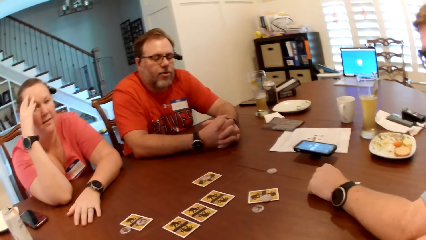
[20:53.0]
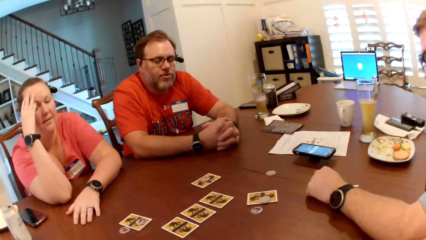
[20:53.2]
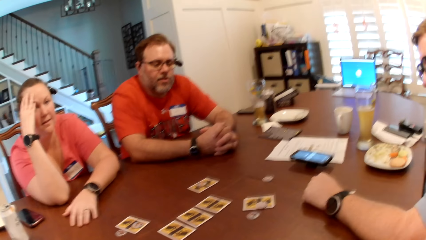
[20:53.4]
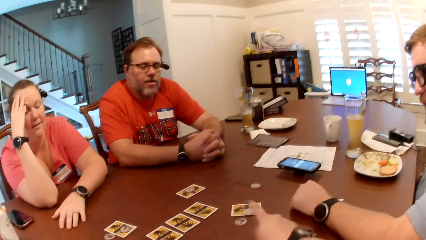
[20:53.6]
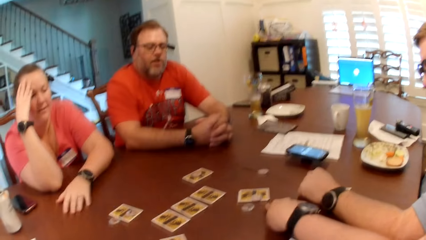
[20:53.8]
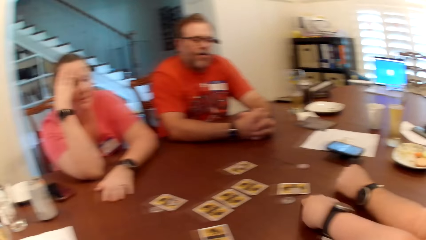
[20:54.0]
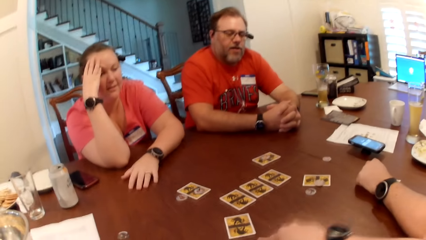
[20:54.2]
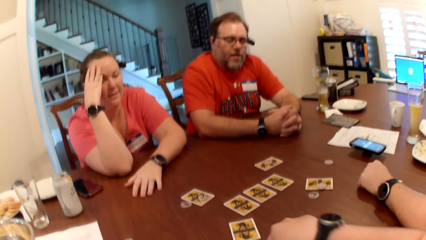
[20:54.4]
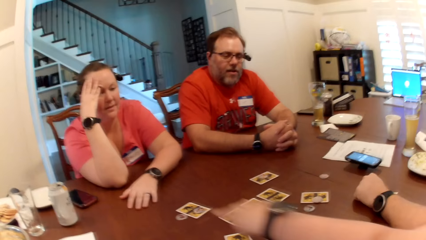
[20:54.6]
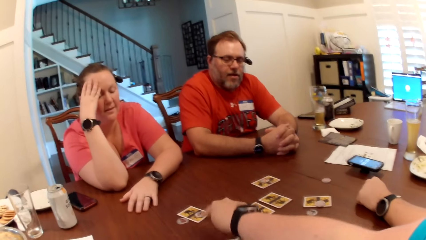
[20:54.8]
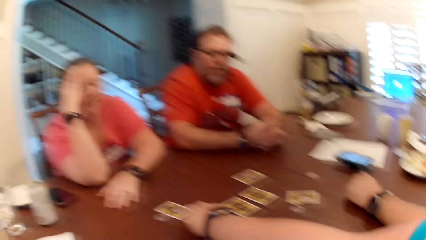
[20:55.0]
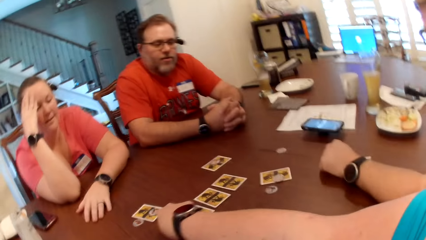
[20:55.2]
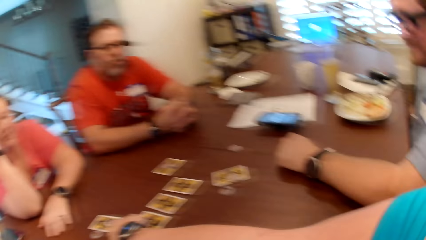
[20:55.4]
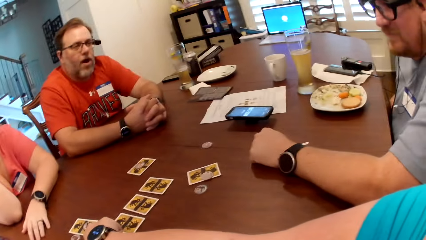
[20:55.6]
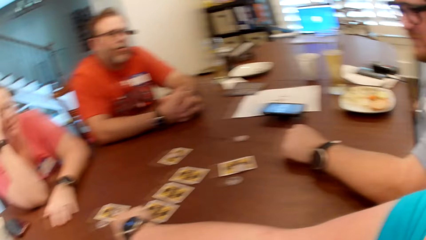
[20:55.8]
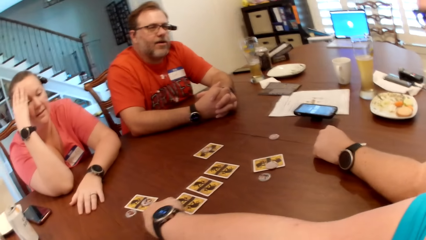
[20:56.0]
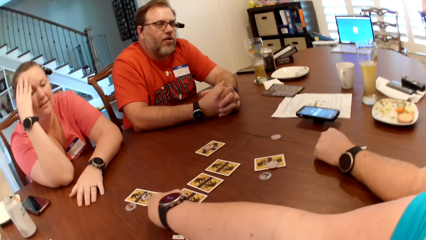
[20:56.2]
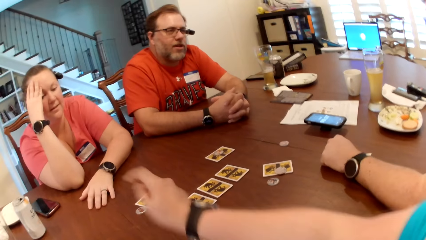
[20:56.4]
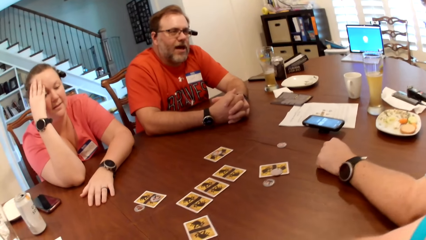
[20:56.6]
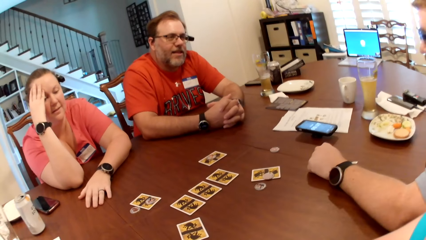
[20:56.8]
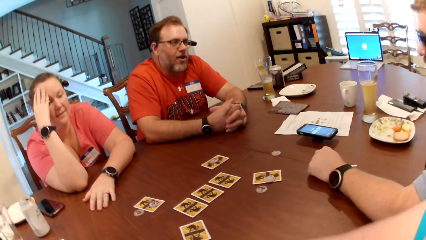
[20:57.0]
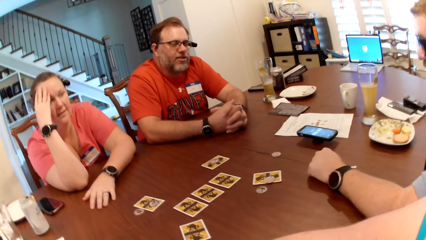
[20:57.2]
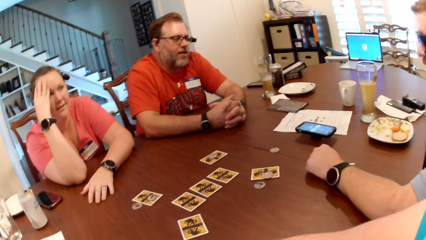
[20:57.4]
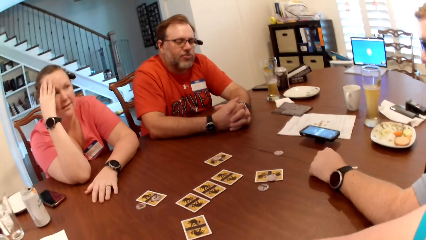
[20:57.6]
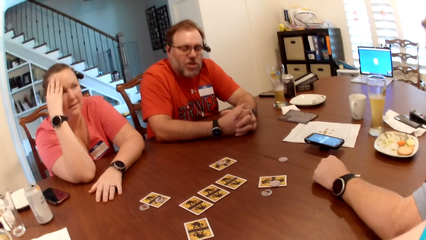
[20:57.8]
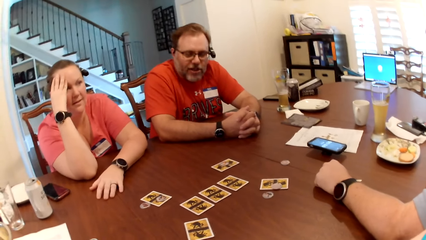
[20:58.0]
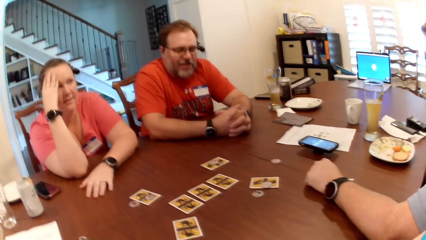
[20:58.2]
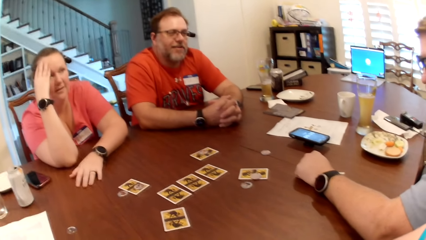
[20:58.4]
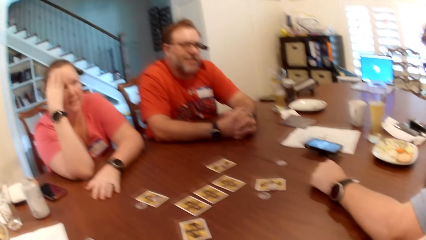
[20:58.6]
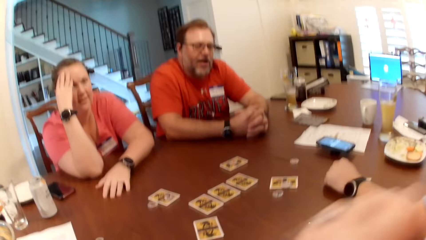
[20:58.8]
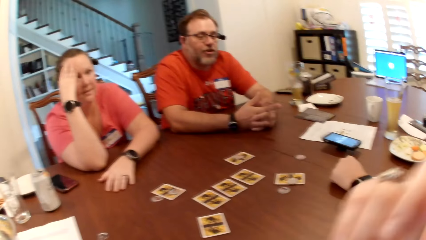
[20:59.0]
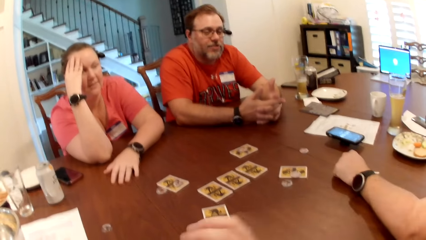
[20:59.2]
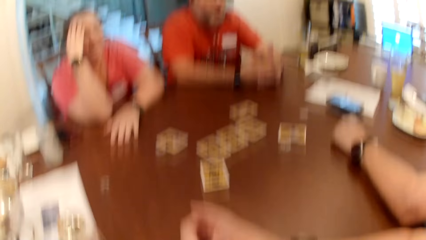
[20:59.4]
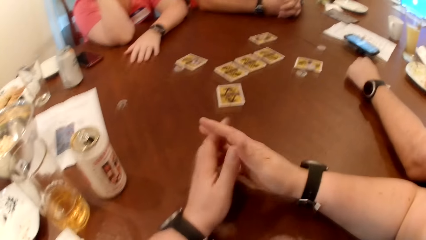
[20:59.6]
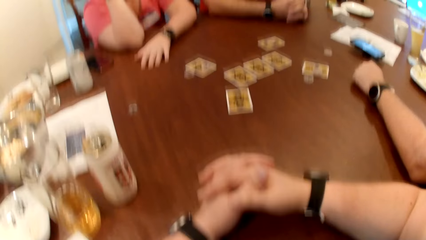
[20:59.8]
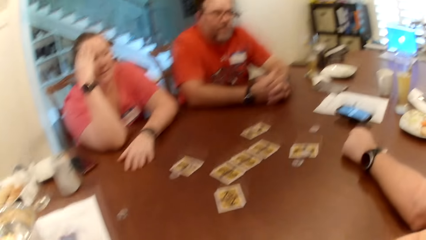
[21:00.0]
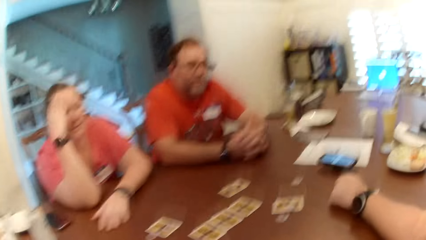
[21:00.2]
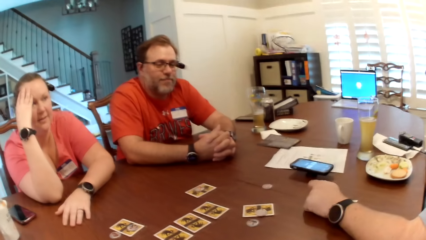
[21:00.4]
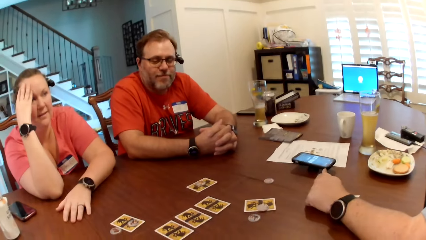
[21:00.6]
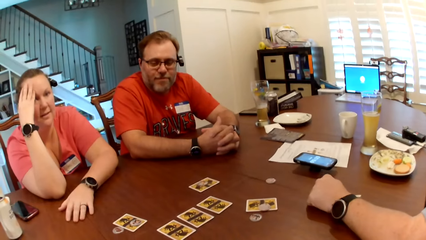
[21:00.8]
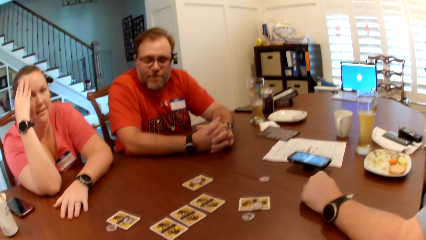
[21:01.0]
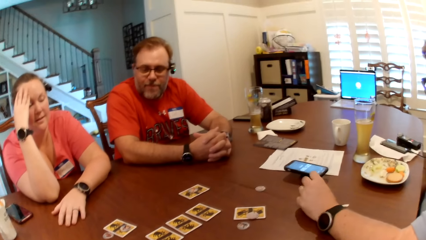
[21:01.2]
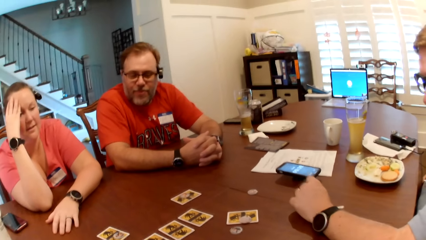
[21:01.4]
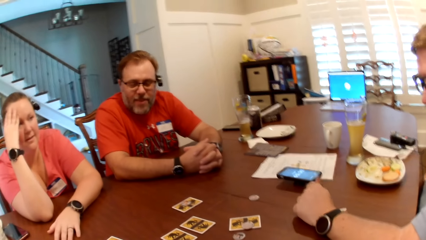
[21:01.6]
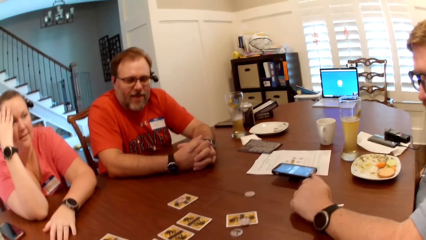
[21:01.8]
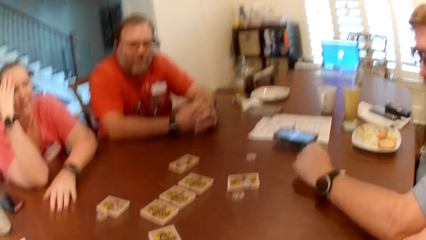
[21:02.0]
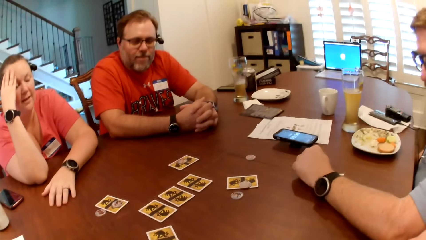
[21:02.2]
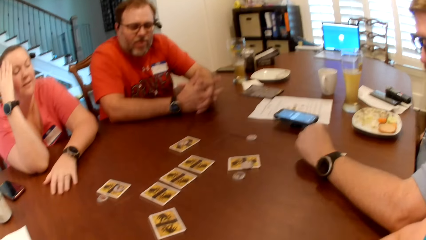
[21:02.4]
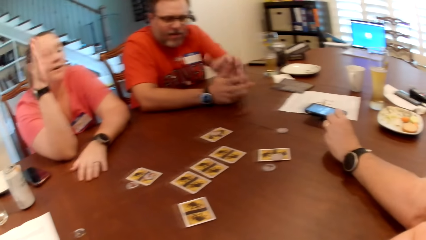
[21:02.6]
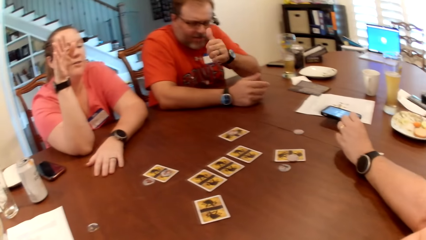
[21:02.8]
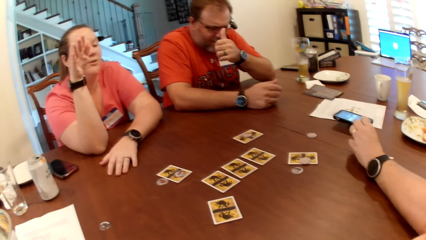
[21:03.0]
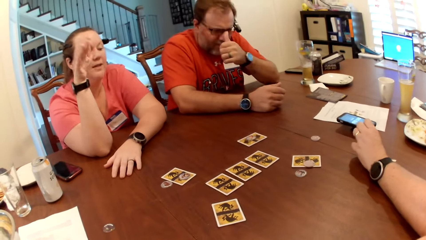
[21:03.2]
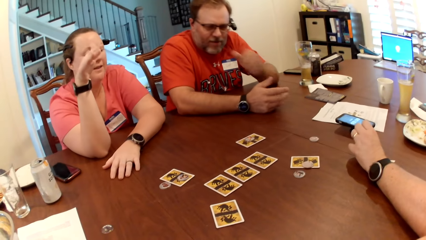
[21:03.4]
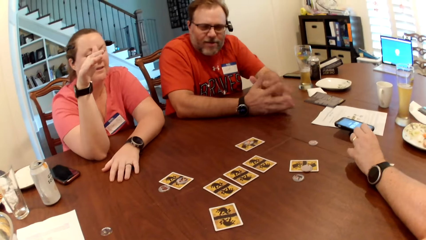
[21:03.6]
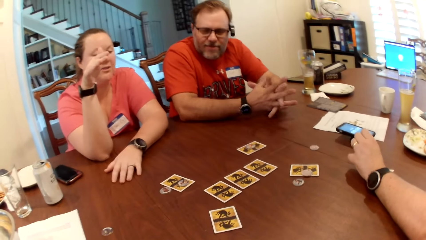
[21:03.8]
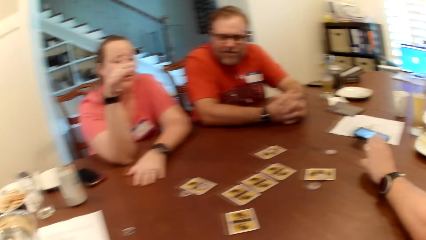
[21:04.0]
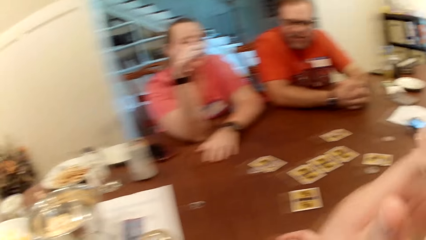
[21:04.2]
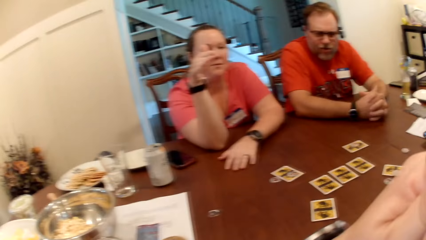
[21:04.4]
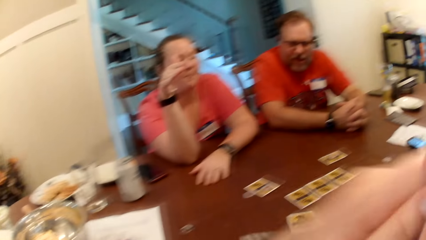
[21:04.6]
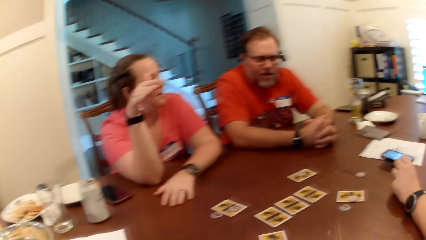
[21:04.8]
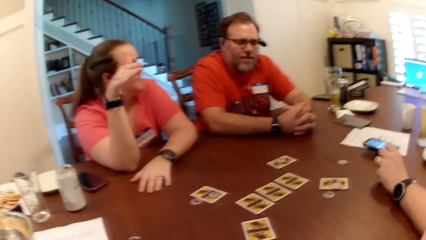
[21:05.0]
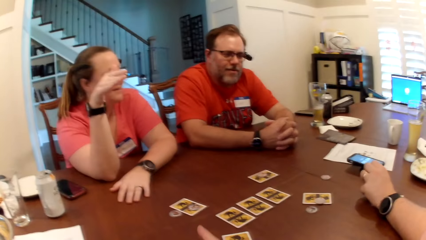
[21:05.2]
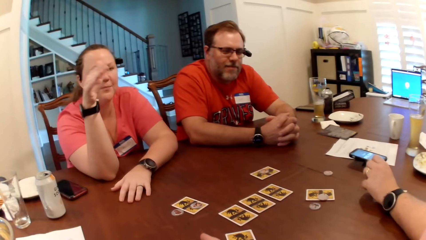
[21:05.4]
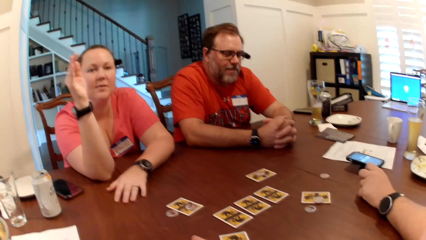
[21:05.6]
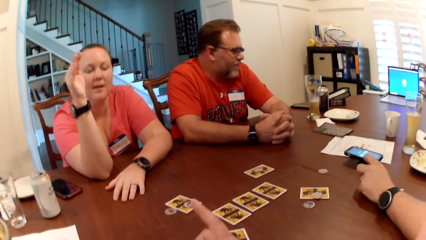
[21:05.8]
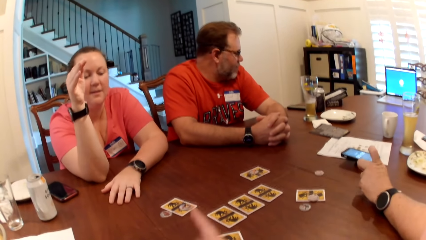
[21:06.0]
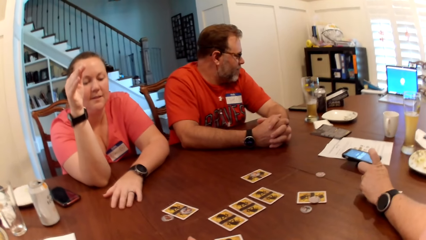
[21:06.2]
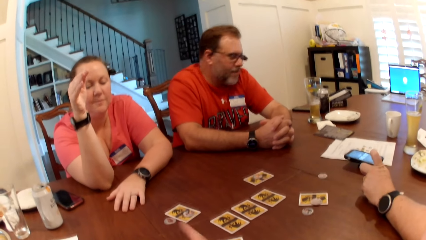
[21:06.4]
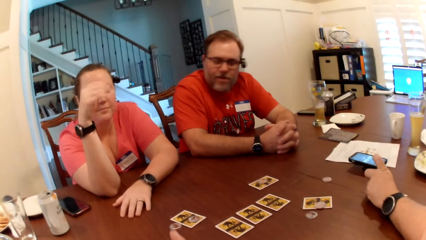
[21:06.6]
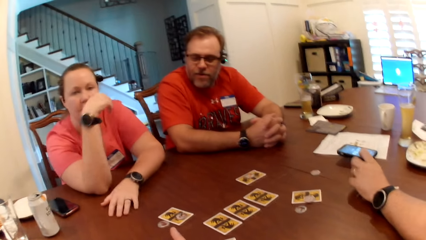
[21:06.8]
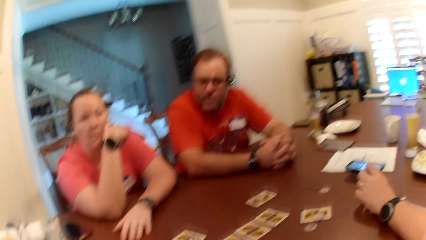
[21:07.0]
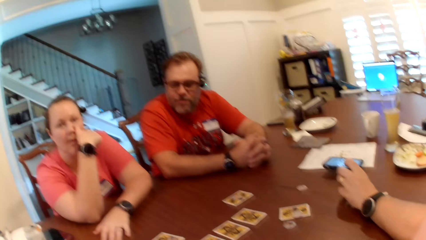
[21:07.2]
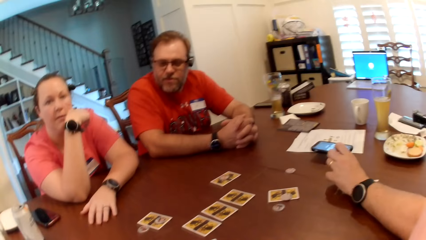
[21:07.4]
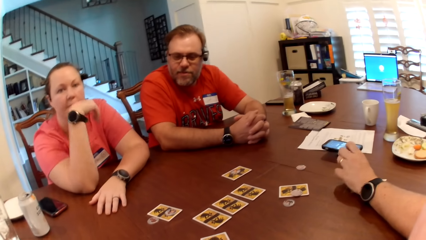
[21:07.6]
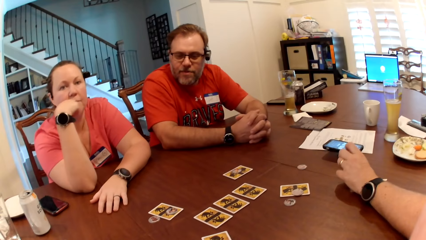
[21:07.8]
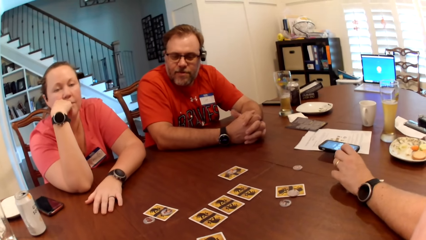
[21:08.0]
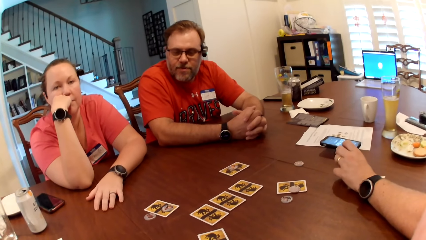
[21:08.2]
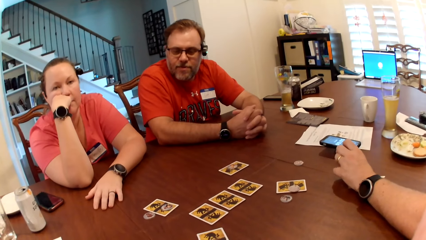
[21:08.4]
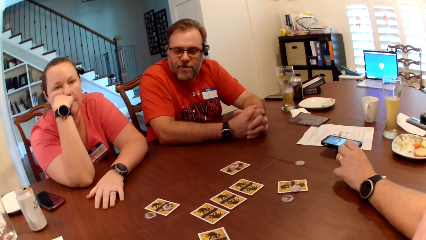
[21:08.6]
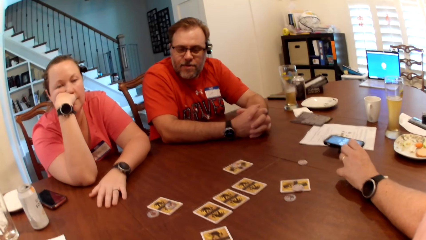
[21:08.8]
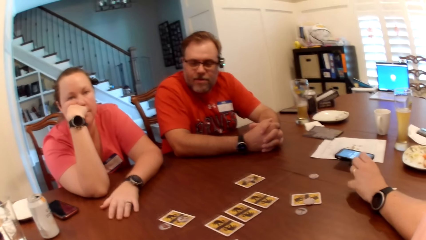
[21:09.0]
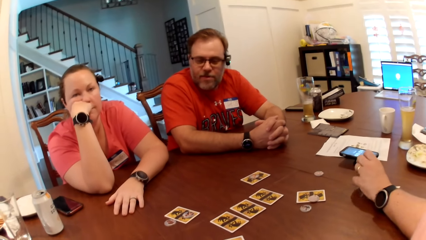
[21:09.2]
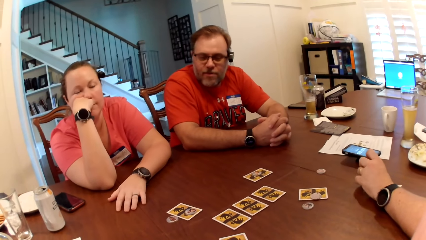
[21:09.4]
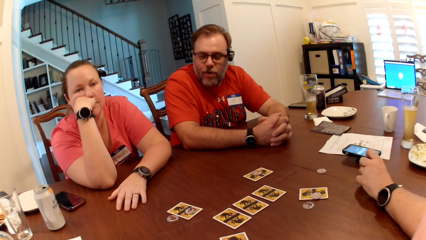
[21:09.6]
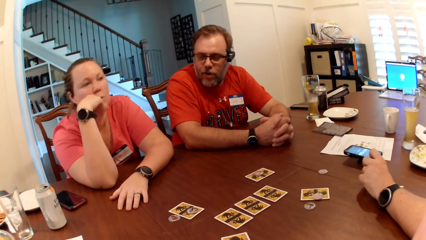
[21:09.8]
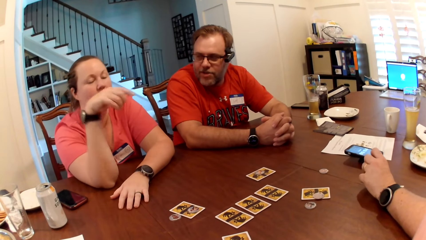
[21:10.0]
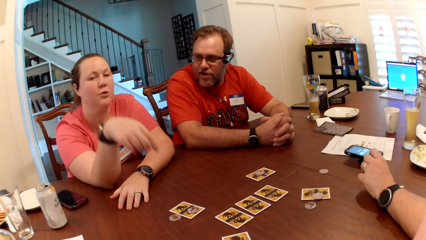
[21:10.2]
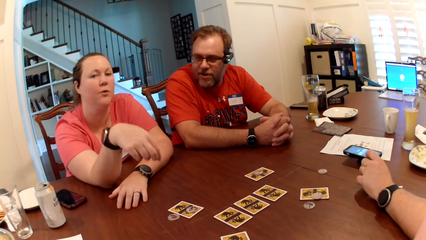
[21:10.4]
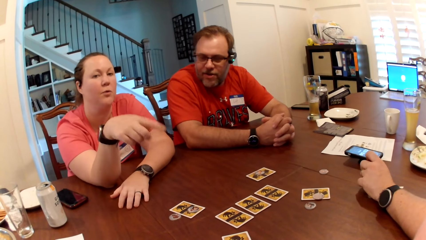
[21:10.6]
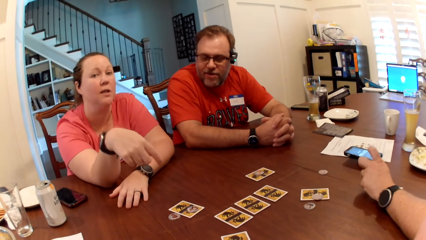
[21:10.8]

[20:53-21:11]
A man interacts with the camera wearer. The camera wearer touches the table with her right hand. She interacts with the man. The man interacts with another man. The camera wearer adjusts cards on the table. She looks around a room. A lady interacts with the other man. The camera wearer interacts with the lady. She looks around the room.
